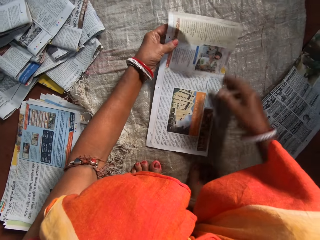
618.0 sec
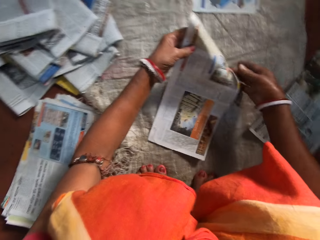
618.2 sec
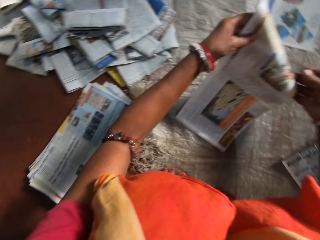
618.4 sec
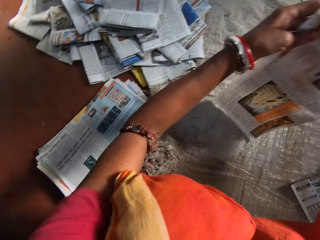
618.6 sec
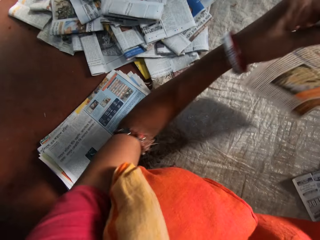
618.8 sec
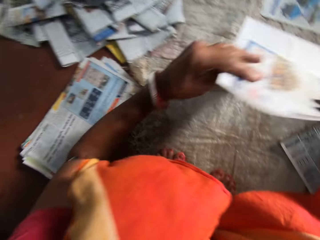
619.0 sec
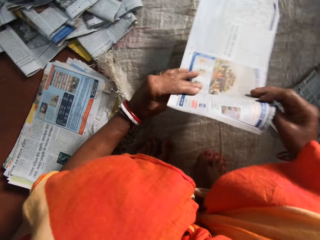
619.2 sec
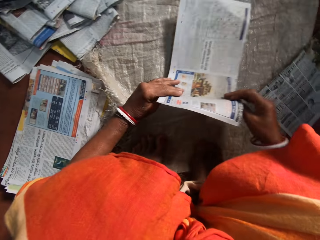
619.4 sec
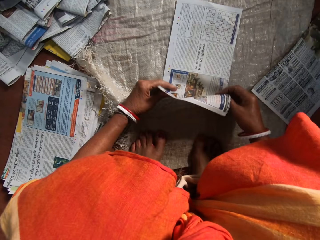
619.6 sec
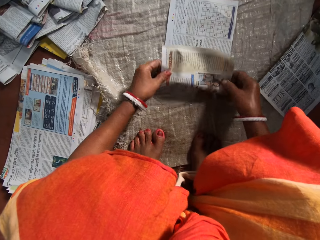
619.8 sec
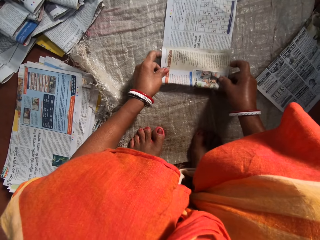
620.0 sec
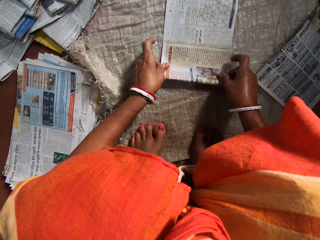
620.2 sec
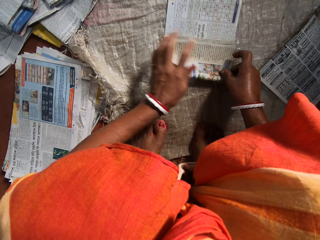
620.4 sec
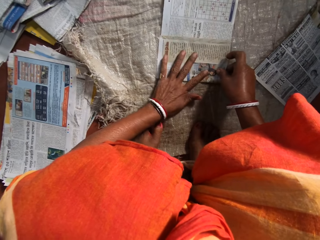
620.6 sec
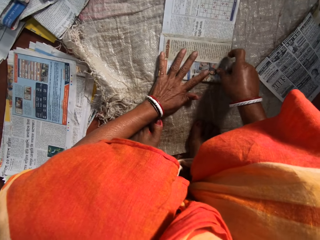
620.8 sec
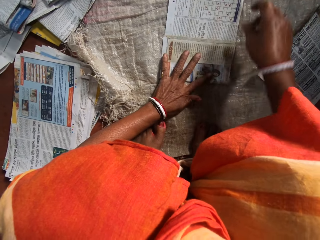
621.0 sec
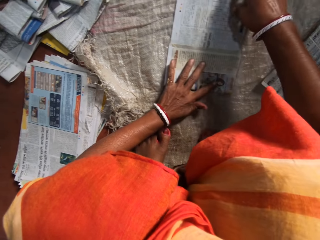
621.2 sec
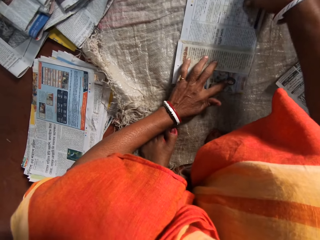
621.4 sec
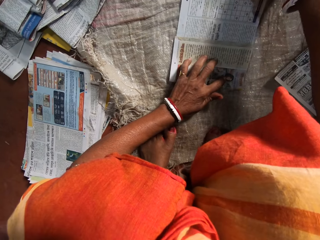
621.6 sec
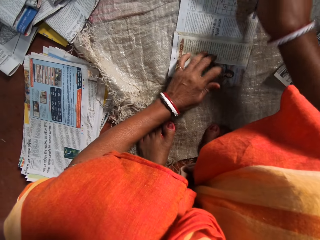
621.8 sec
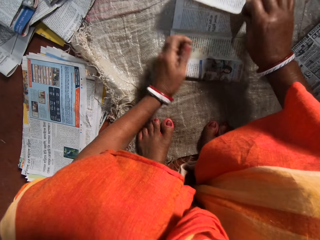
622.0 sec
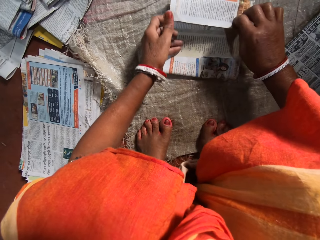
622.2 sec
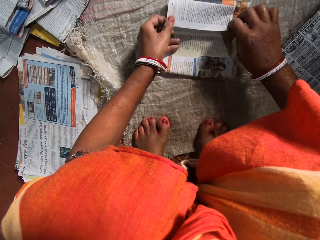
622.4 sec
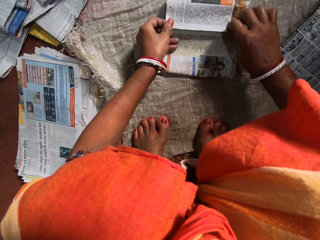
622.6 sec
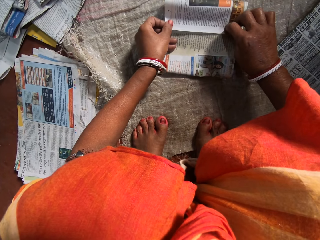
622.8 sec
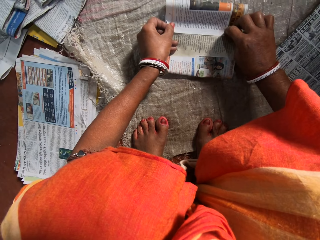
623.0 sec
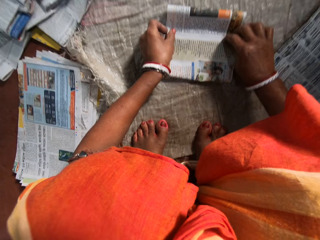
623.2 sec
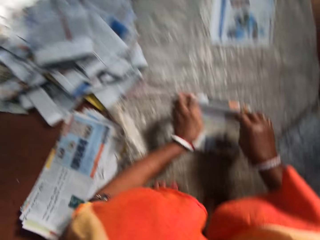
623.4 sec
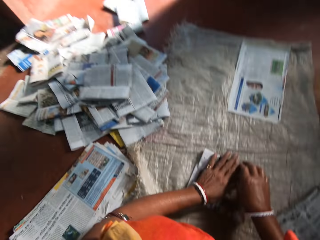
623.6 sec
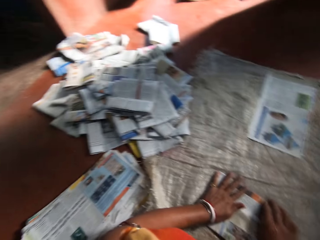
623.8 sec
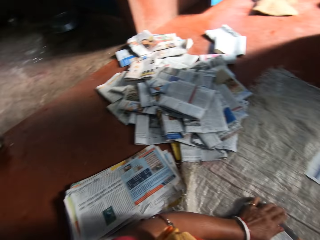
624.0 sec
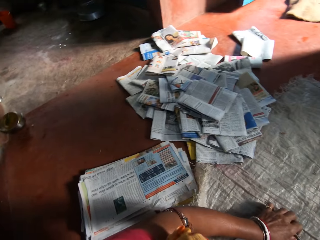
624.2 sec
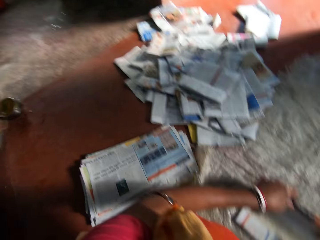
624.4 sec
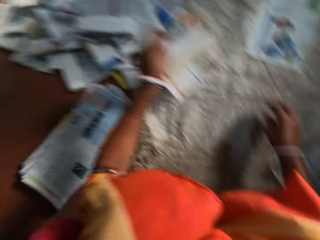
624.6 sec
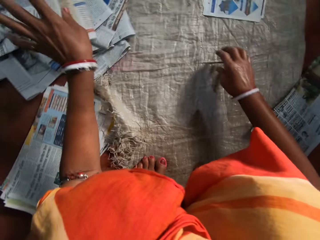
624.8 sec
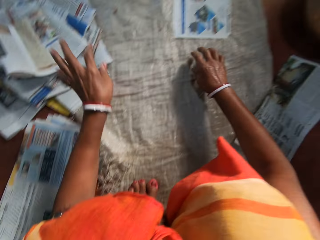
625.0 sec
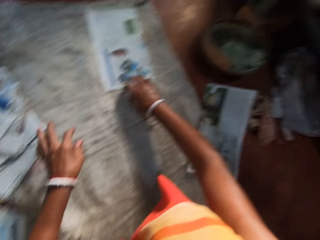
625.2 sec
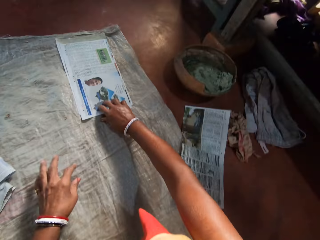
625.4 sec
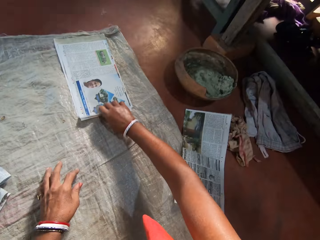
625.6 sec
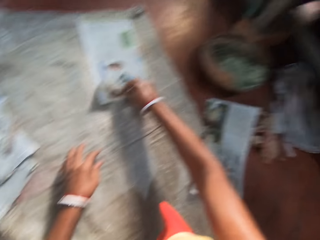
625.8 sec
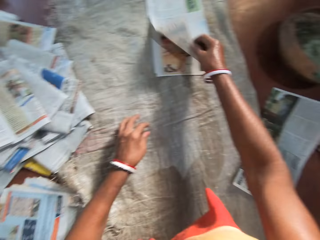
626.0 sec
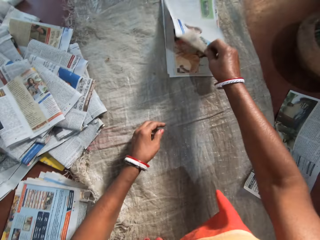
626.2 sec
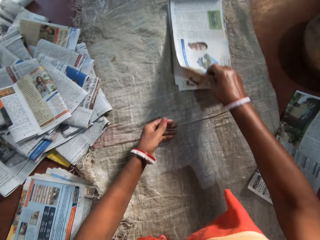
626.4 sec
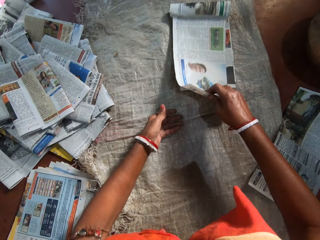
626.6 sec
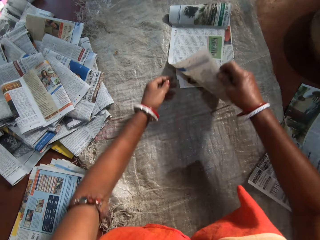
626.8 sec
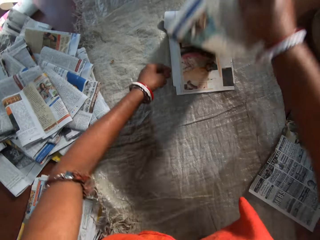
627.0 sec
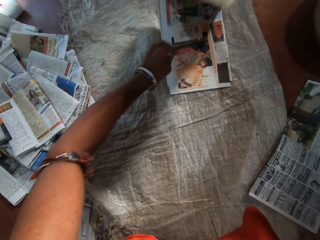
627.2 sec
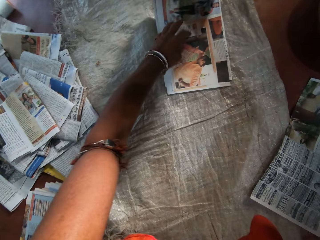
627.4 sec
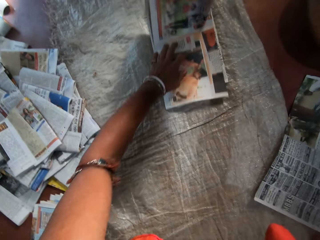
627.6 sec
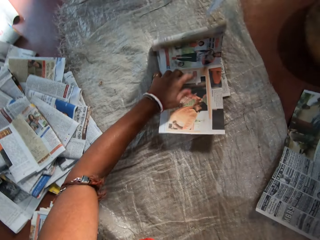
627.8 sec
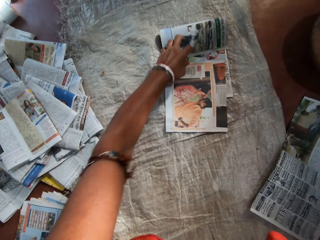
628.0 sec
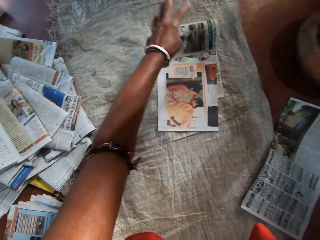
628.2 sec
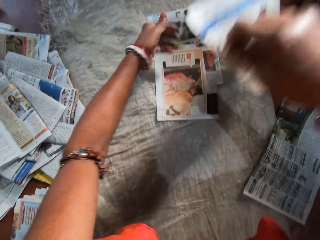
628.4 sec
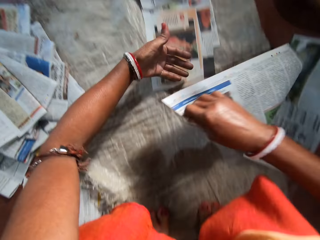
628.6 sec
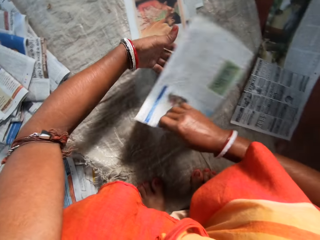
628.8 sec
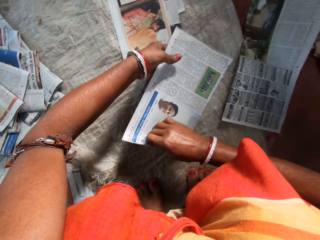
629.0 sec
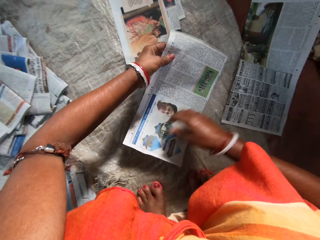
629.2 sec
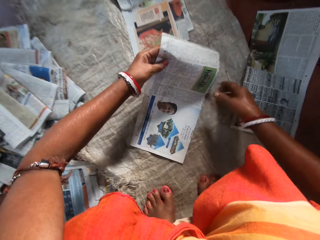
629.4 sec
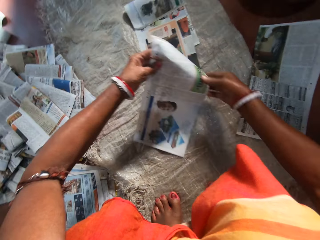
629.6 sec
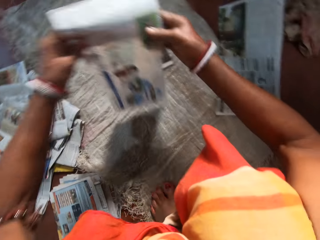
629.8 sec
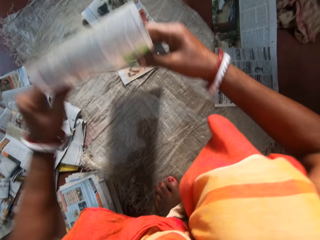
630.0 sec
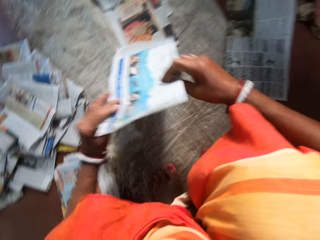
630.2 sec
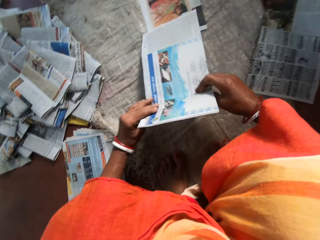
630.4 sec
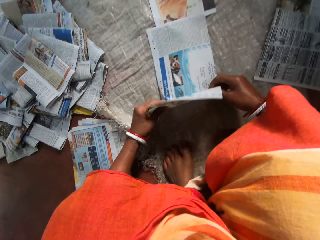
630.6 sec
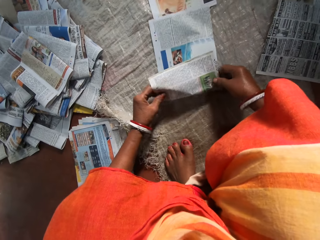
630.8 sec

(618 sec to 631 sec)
The camera wearer lifts a newspaper. She turns the newspaper. She places the newspaper on a sack. She folds the newspaper. She places her left hand on the newspaper. She folds the newspaper. She presses the newspaper with her hands. She throws the newspaper on the others on the left side. She picks a newspaper from the others. She lifts the newspaper. She pulls newspapers. She holds the newspaper with her left hand. She turns the newspaper.

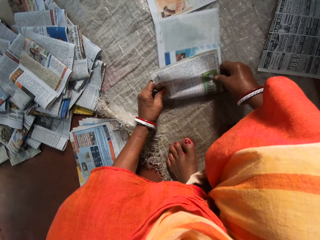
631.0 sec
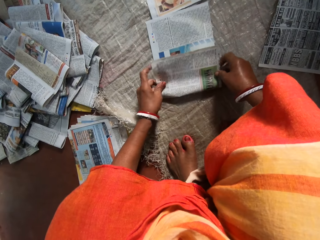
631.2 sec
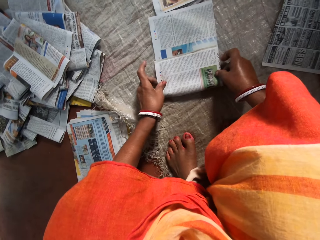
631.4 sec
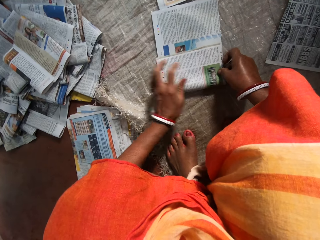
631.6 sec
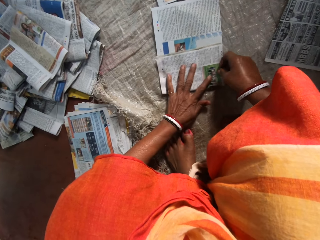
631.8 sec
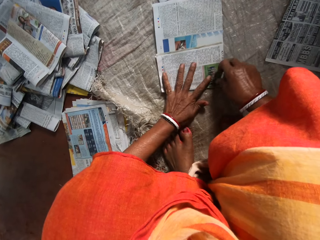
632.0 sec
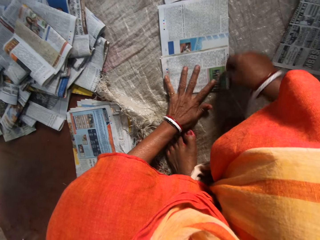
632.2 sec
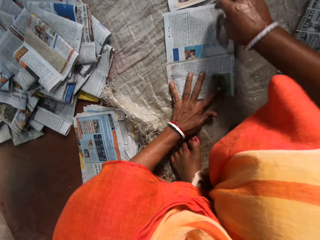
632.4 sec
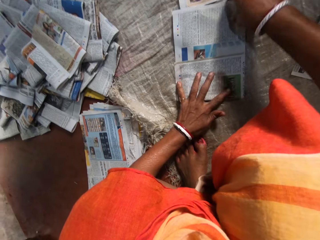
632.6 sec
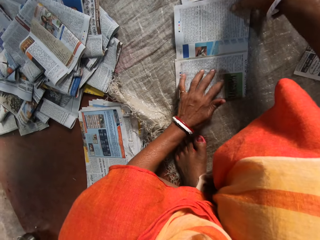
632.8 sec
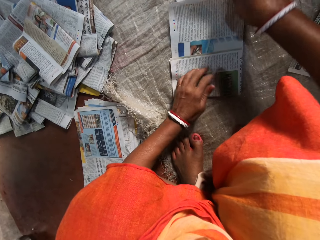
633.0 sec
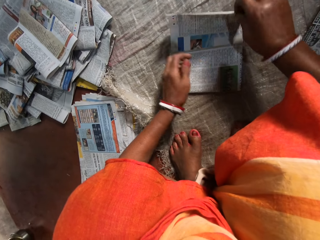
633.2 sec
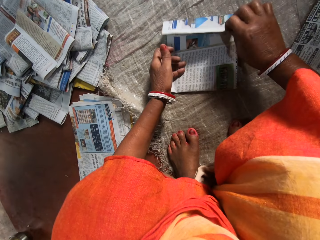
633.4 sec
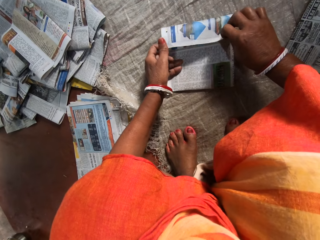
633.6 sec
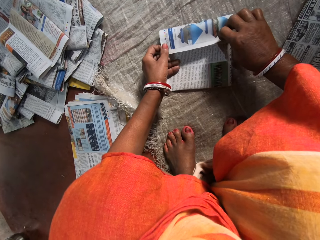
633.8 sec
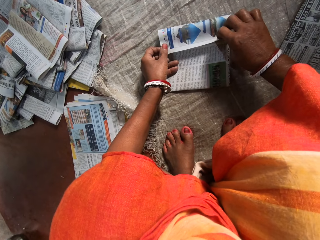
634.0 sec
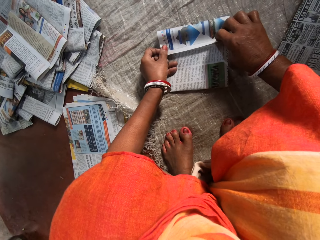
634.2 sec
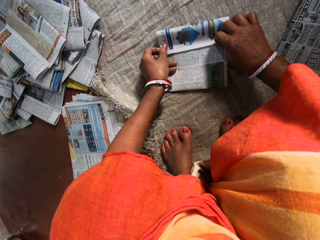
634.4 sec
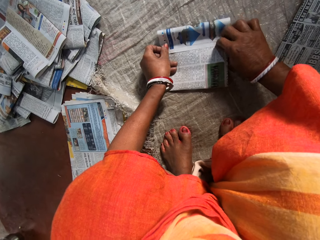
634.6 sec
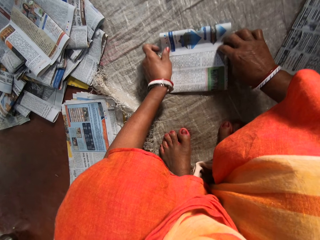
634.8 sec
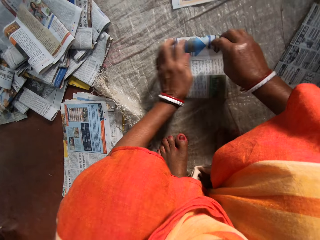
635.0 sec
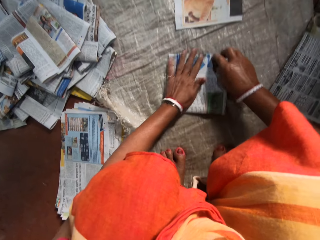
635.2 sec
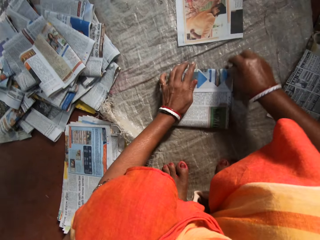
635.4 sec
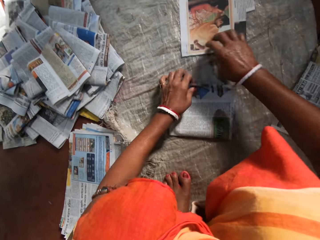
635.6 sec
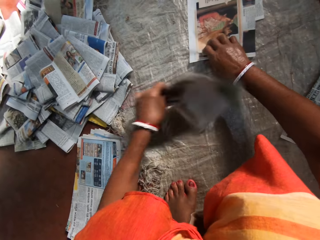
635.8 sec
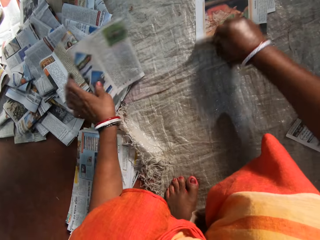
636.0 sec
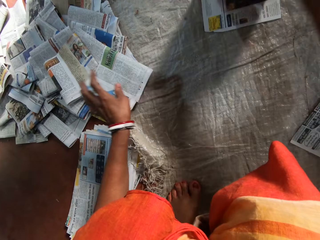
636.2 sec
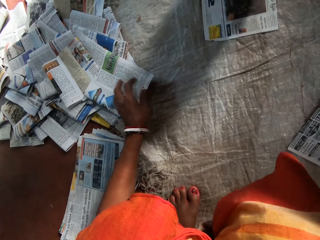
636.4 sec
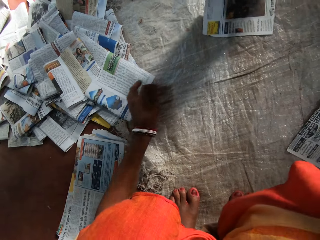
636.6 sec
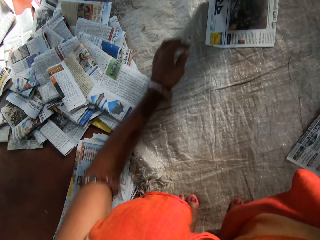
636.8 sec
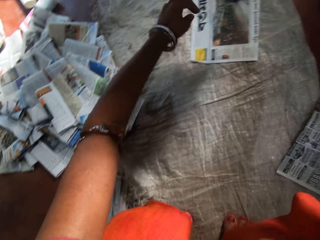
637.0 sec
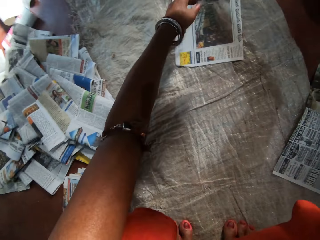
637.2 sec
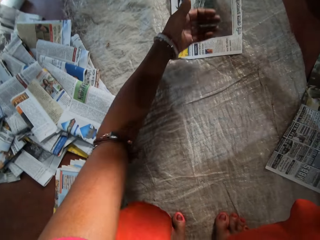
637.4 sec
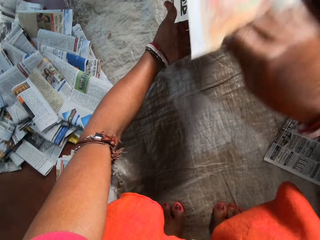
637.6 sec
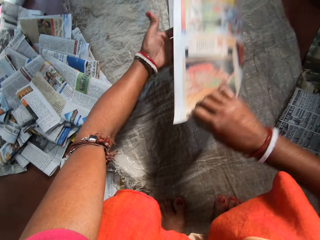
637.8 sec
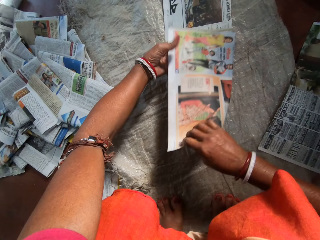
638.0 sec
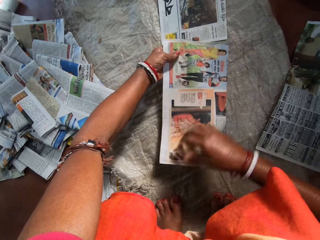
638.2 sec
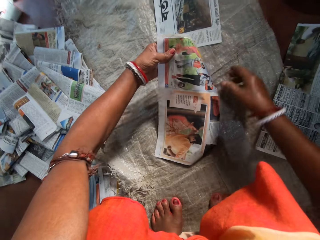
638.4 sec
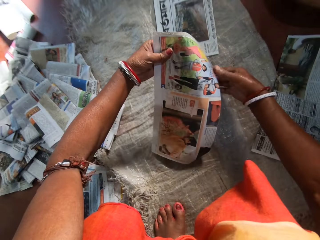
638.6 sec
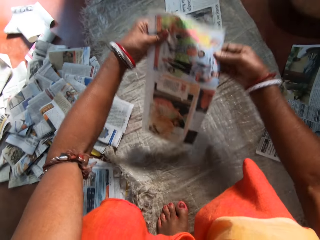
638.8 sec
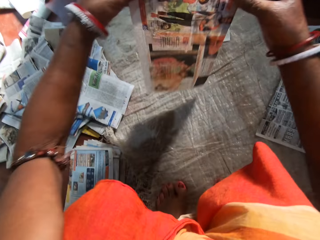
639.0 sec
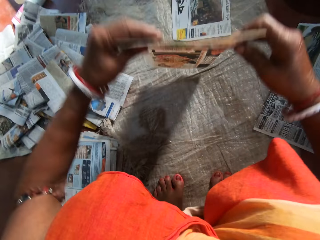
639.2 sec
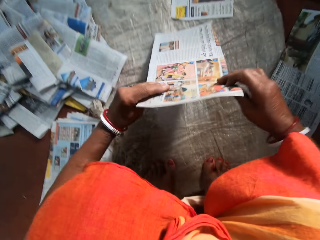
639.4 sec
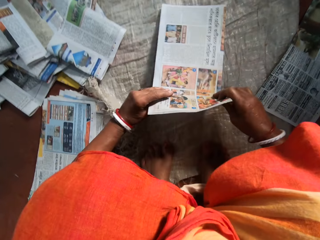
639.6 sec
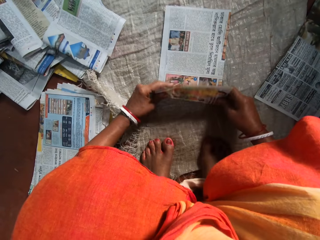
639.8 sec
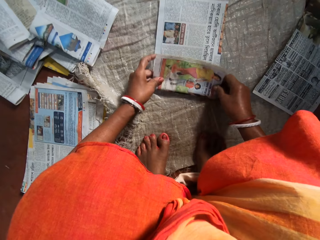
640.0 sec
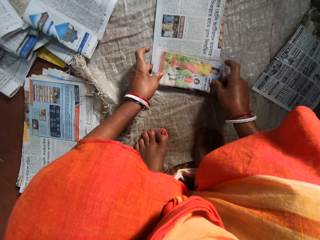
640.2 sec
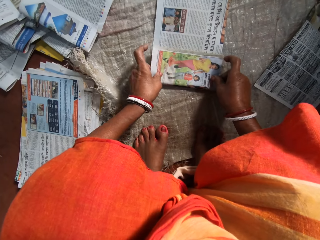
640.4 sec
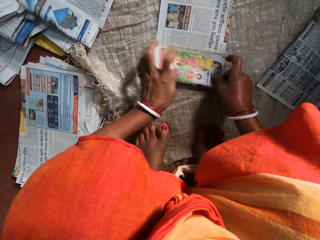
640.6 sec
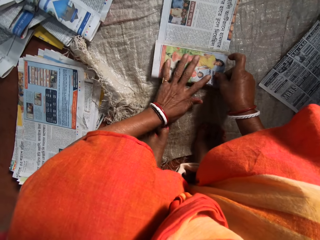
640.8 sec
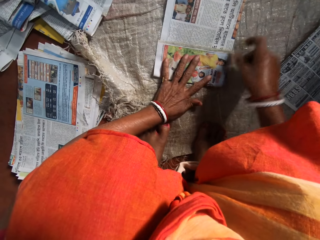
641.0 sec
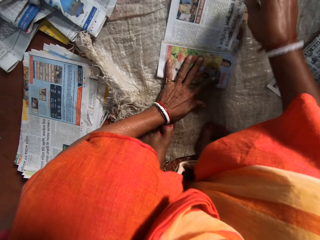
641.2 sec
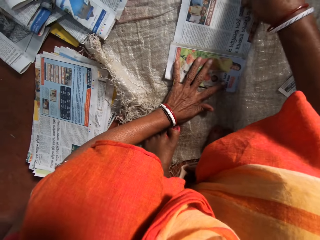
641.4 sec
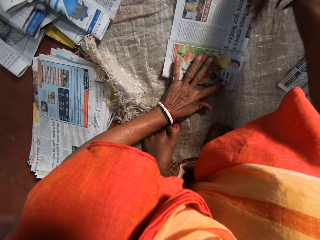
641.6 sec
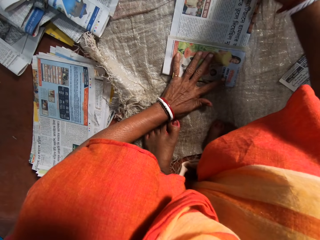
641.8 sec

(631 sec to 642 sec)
The camera wearer places the newspaper on a sack. She folds the newspaper. She places her left hand on the newspaper. She folds the newspaper. She presses the newspaper with her hands. She puts the newspaper on the others on the left side. She picks a newspaper from the others. She holds the newspaper with her left hand. She turns the newspaper. She places the newspaper on the sack. She folds the newspaper. She places her left hand on the newspaper.
